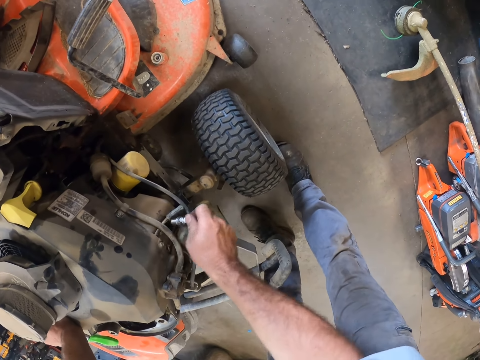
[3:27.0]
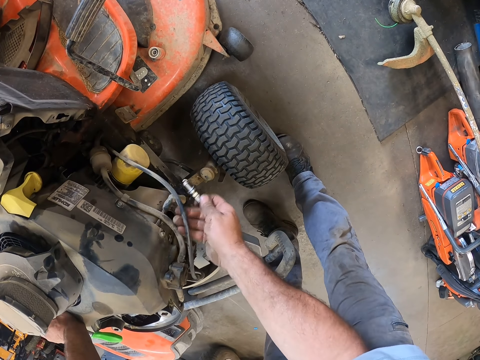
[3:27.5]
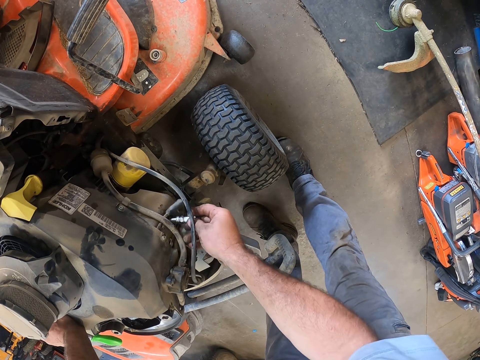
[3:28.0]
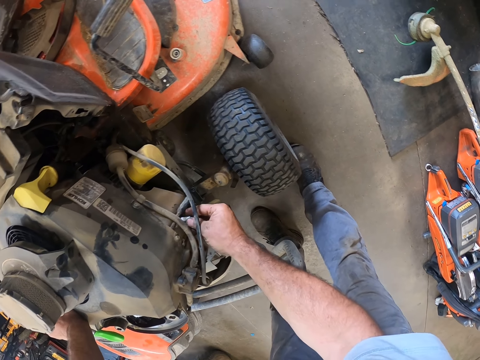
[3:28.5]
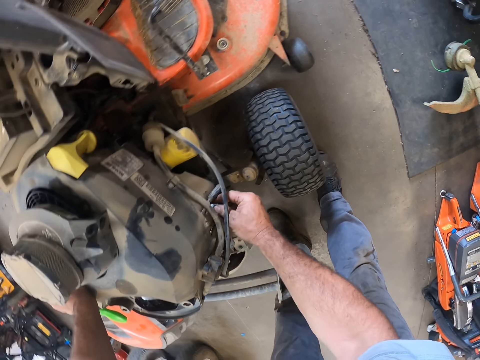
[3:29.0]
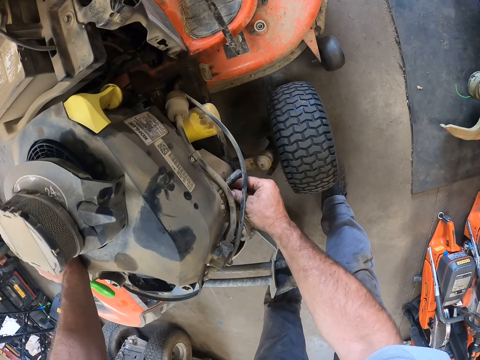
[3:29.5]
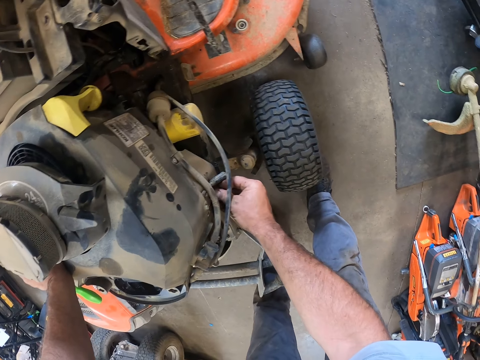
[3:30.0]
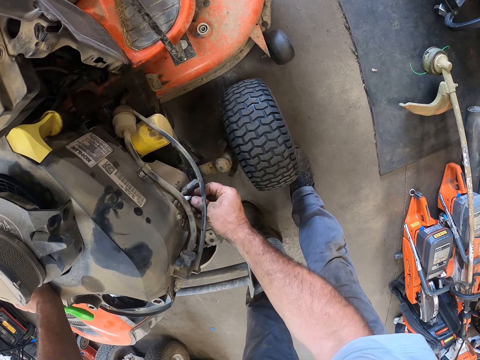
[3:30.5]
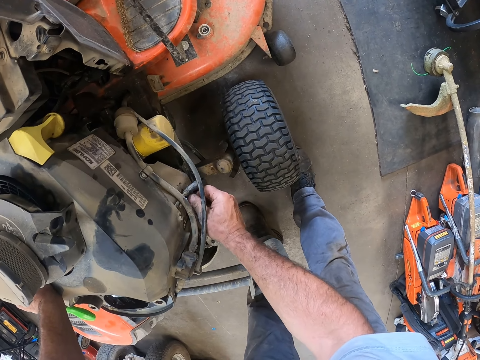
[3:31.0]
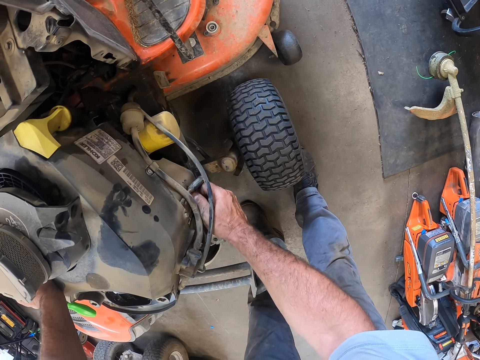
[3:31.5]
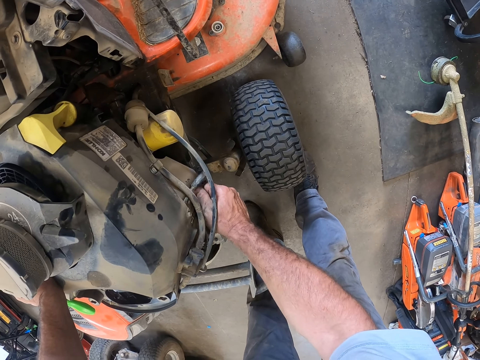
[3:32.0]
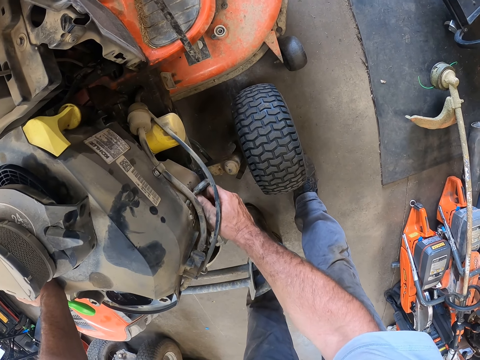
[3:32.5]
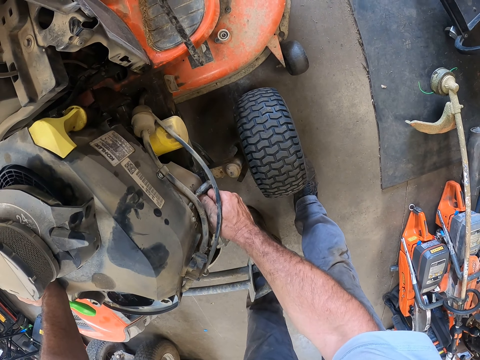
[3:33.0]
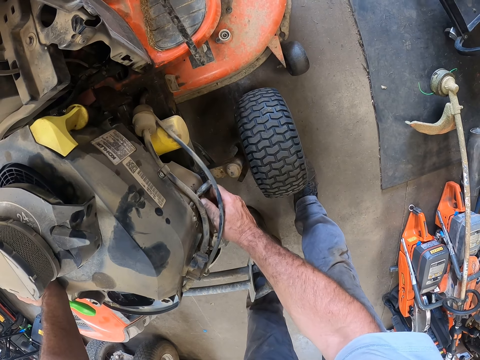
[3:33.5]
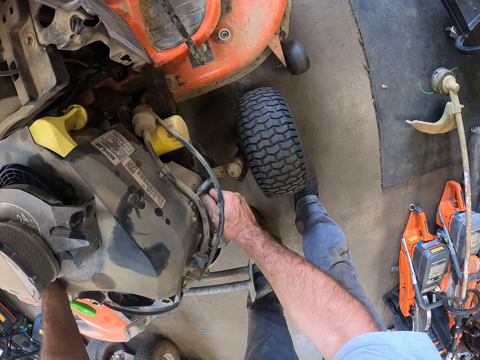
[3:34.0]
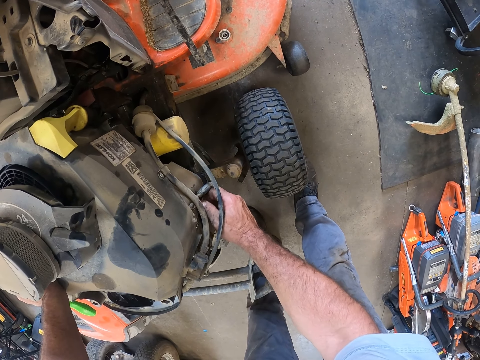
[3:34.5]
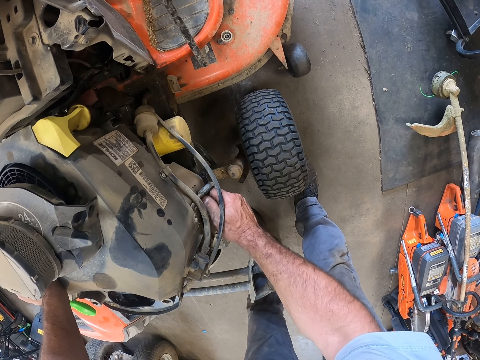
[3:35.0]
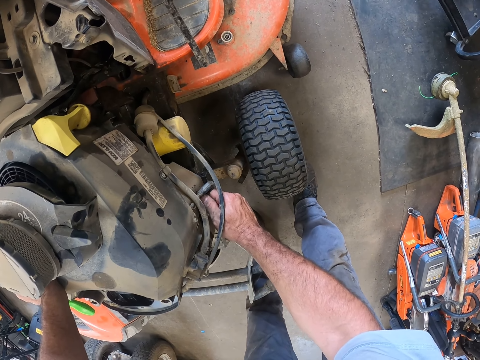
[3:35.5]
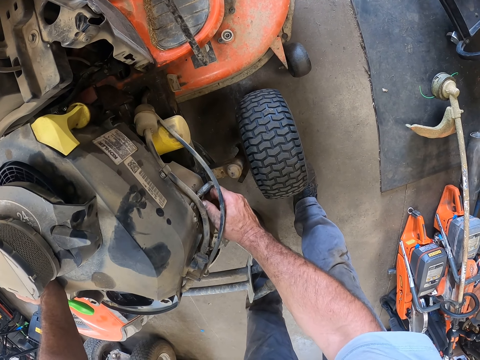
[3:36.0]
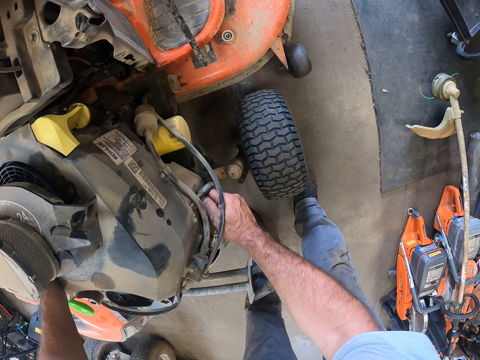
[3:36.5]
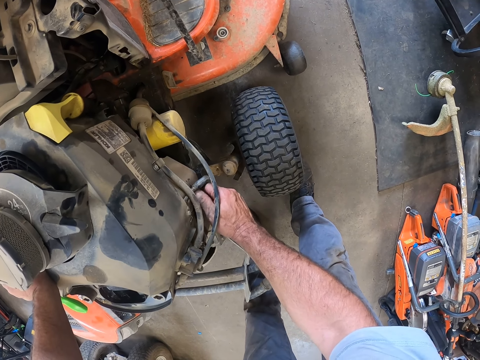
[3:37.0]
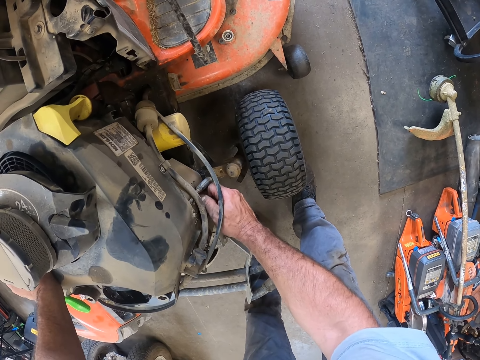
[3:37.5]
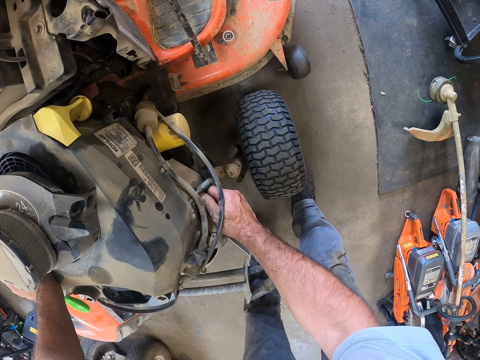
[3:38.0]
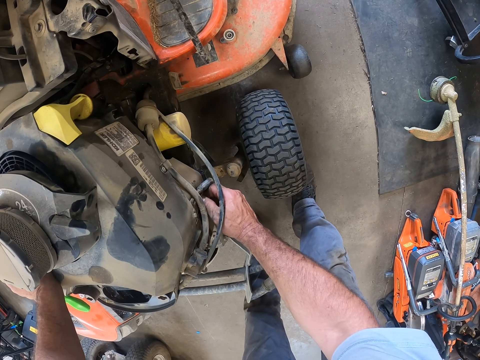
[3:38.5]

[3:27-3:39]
The camera wearer pushes a cable. He puts the plug in a plug hole. He screws in the spark plug with his right hand.

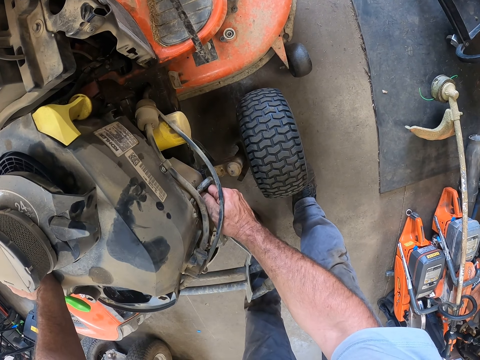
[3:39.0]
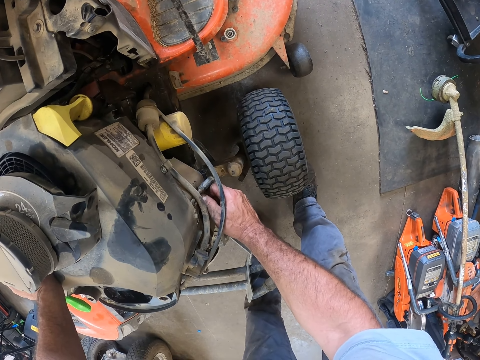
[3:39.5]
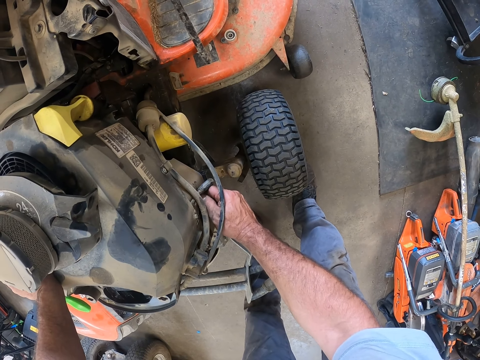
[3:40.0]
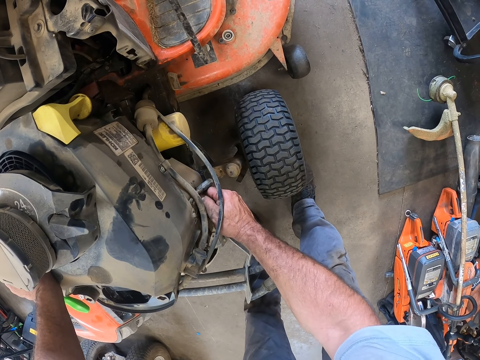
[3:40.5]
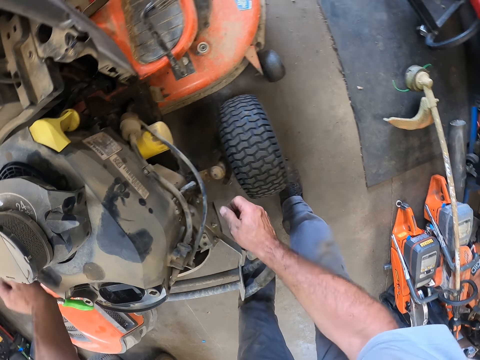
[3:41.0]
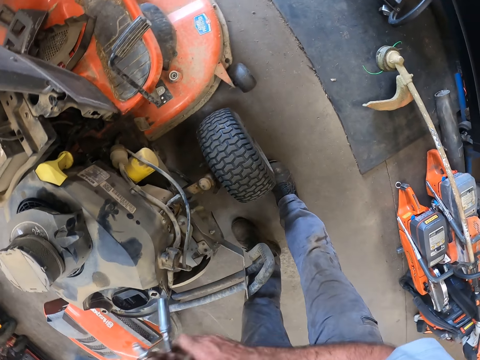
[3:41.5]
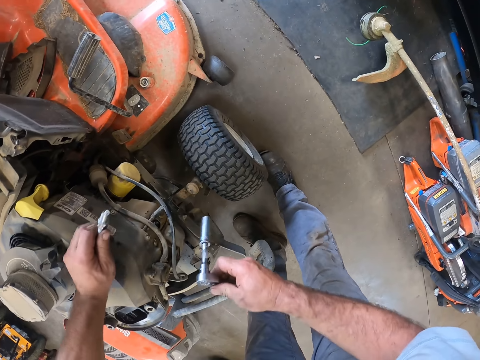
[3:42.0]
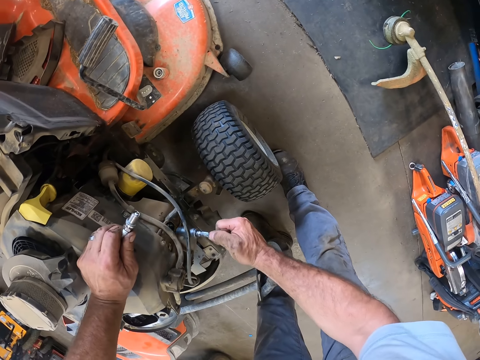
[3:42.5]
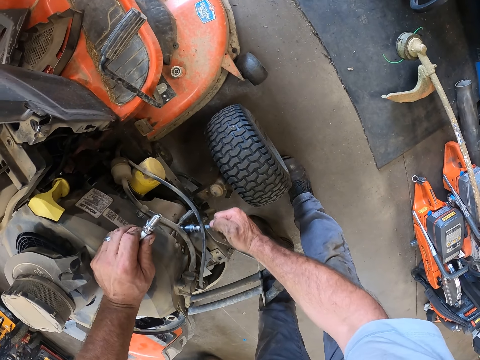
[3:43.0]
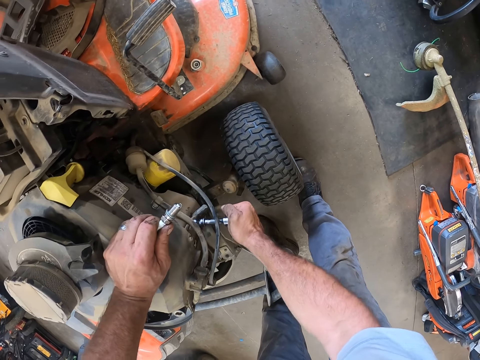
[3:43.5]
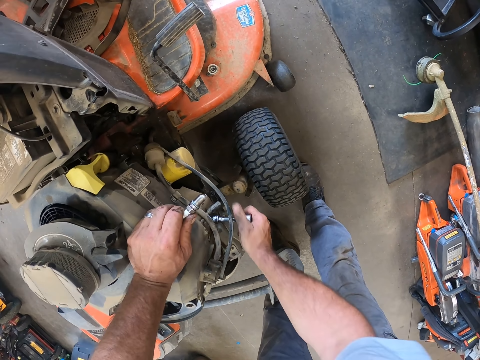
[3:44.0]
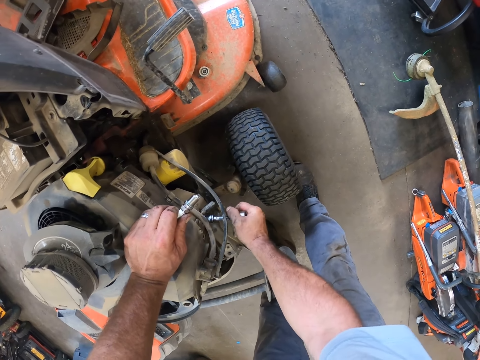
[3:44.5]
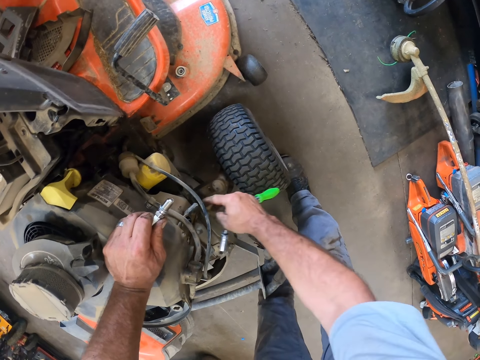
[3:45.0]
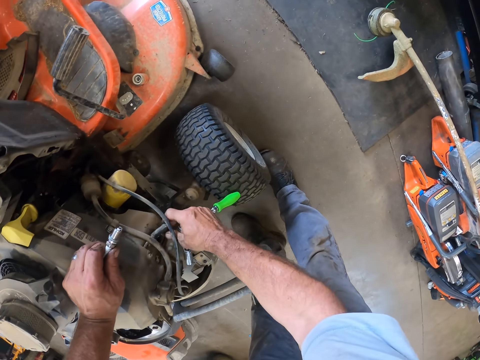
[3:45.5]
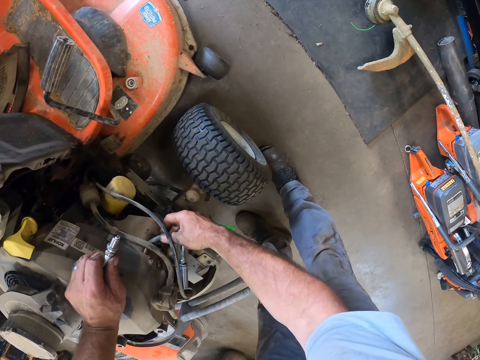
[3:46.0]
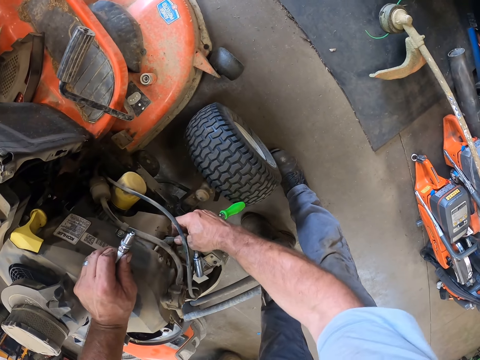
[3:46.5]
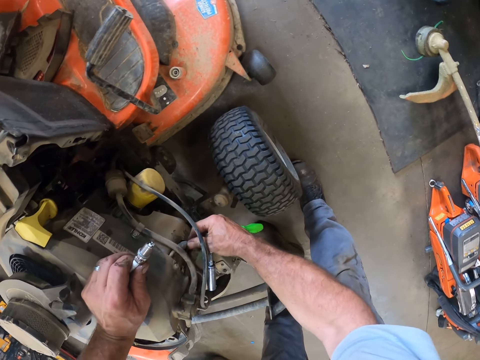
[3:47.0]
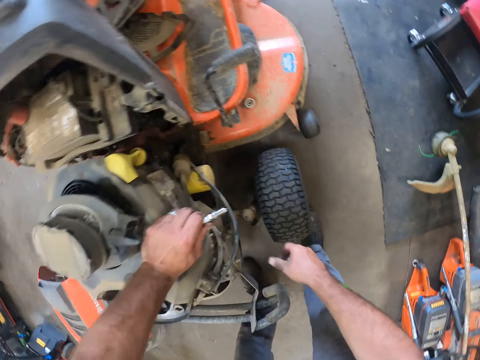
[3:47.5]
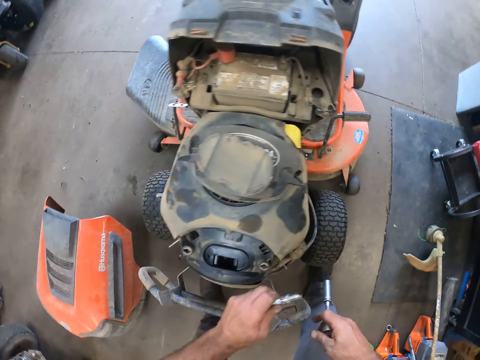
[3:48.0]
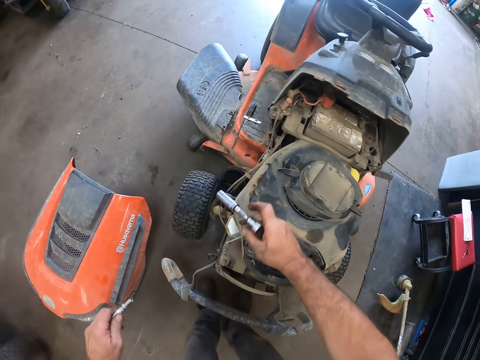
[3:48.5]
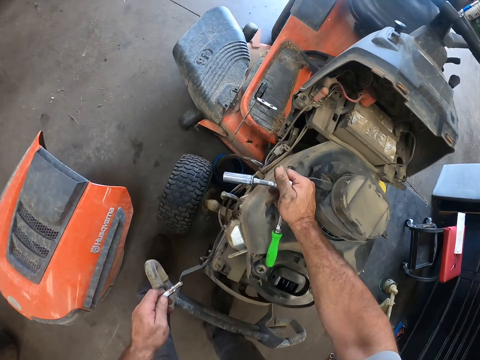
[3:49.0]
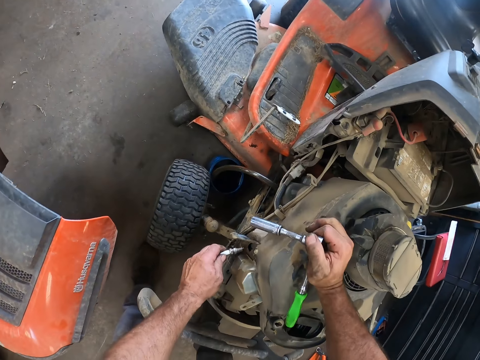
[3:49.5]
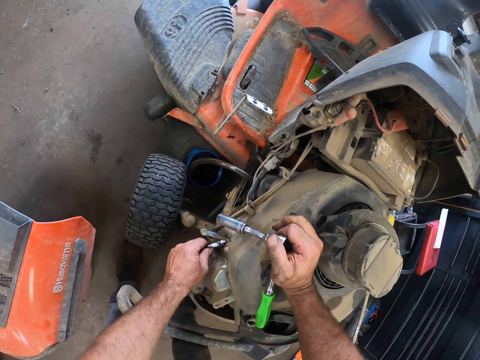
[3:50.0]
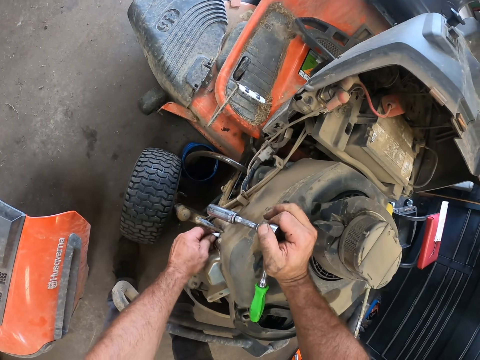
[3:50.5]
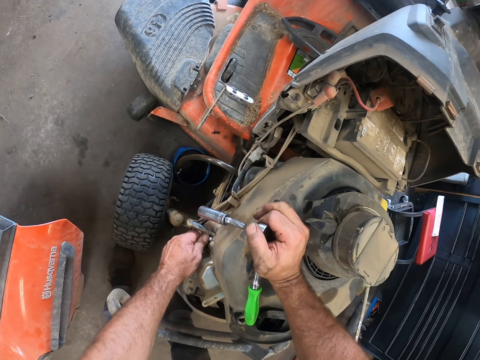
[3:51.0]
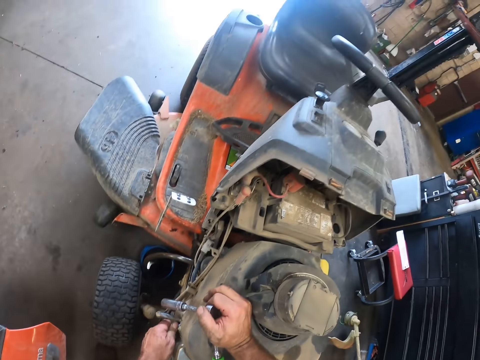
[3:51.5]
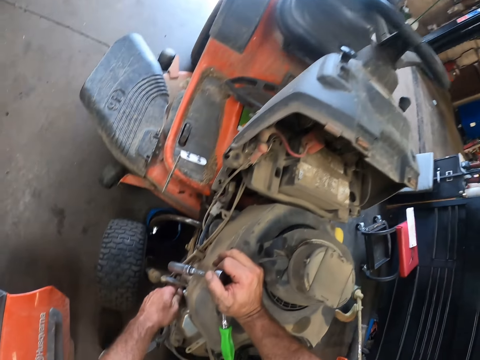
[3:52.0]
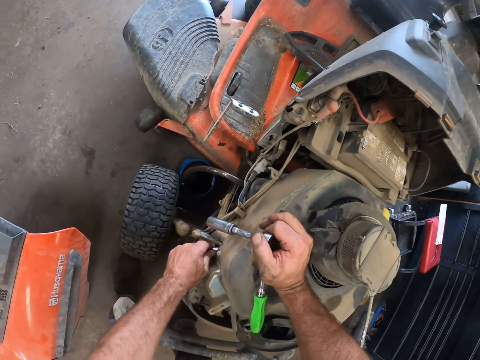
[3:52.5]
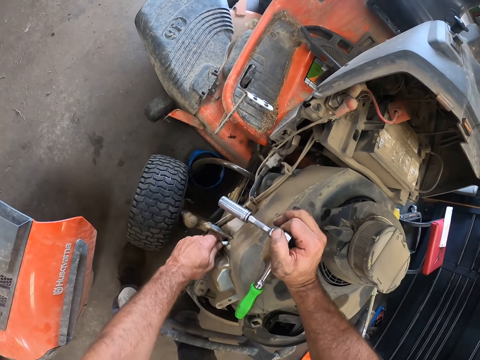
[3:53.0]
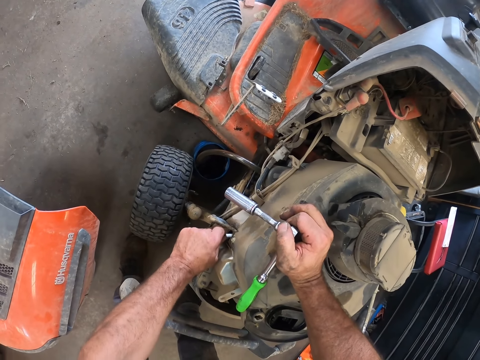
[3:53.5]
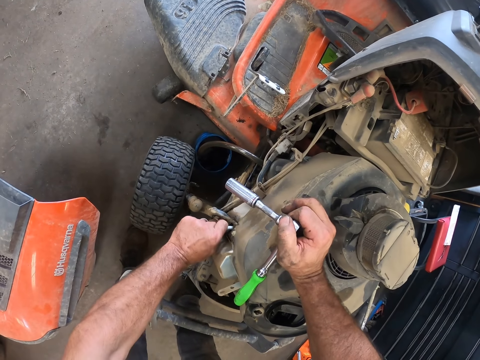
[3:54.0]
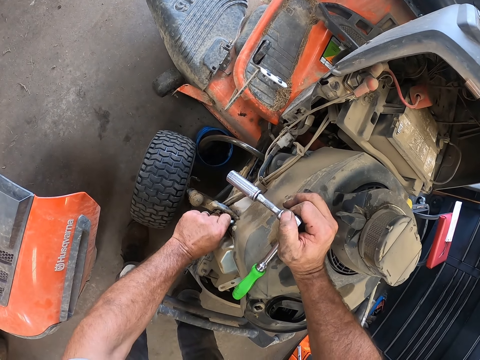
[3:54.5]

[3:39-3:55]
The camera wearer passes the socket wrench to his right hand. He holds the socket wrench with his right hand. He places his left hand on the engine assembly. He places the socket wrench on a plug. He screws in the spark plug with the socket wrench. He holds a plug cable. He fits the plug cable on a plug with his right hand. He removes his hand from the spark plug cable. He places his right hand on the engine assembly. He fixes the spark plug into the engine assembly with his left hand. He closes the plug with his left hand.
